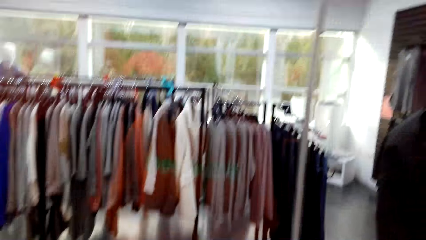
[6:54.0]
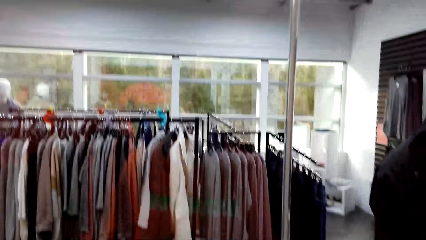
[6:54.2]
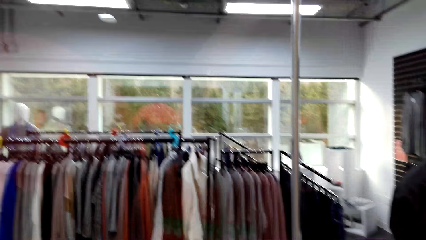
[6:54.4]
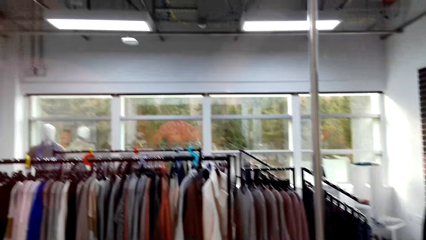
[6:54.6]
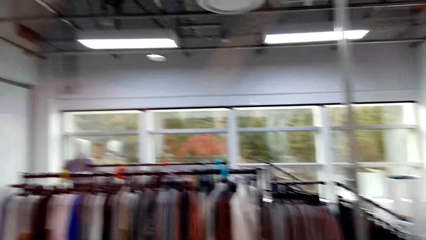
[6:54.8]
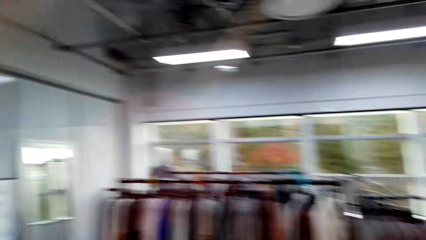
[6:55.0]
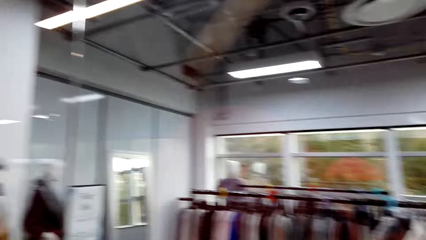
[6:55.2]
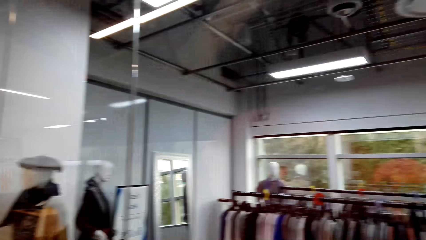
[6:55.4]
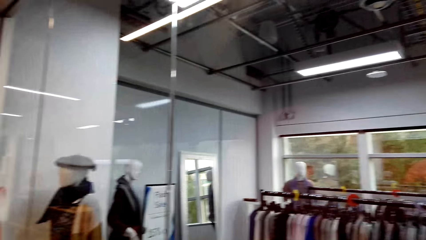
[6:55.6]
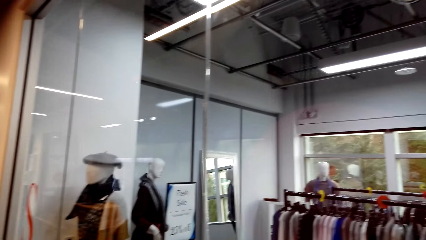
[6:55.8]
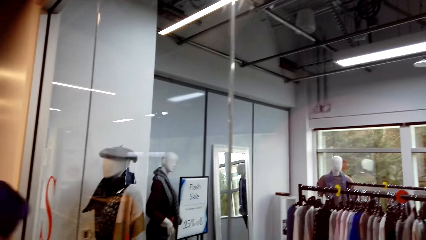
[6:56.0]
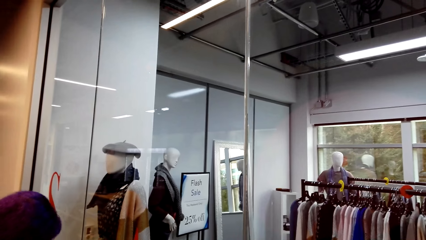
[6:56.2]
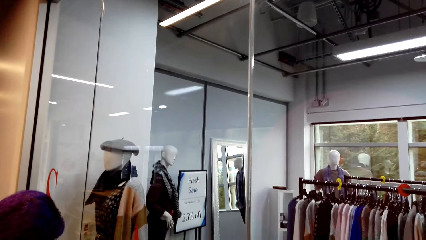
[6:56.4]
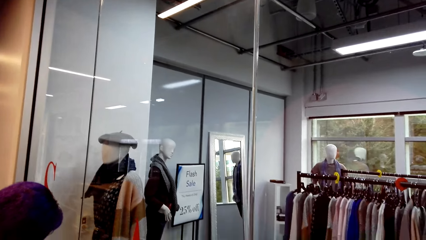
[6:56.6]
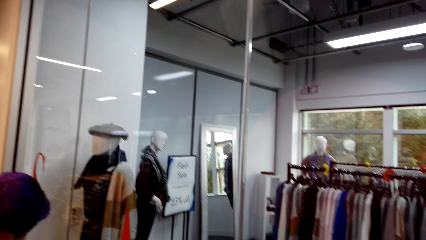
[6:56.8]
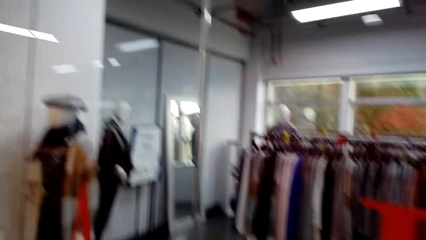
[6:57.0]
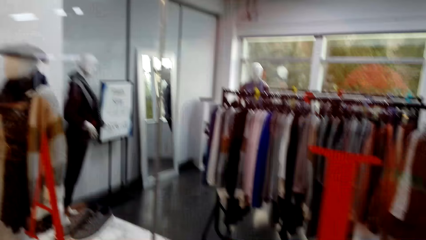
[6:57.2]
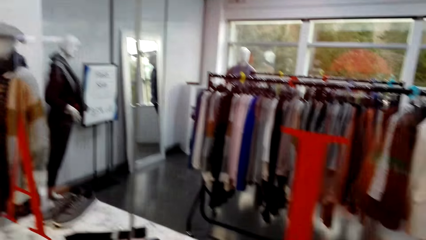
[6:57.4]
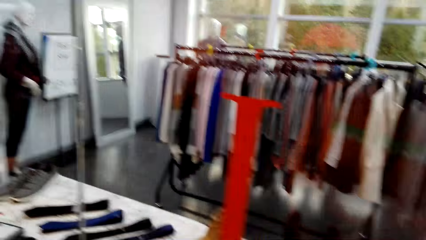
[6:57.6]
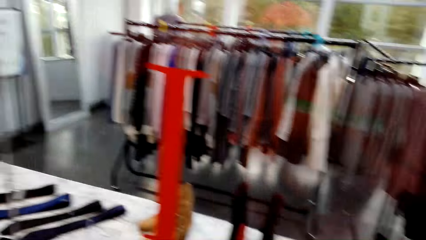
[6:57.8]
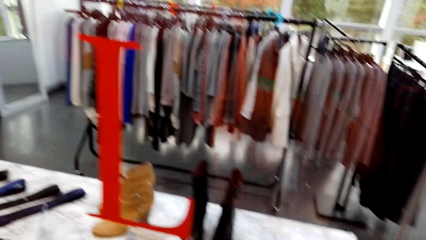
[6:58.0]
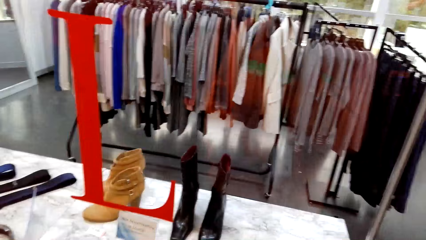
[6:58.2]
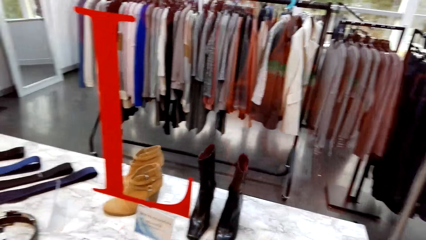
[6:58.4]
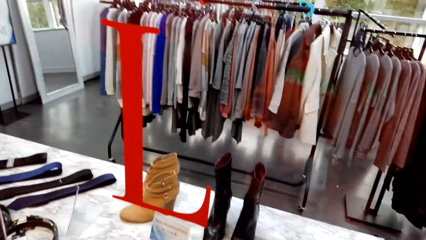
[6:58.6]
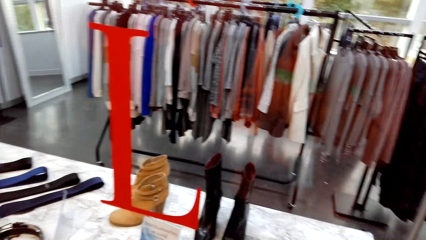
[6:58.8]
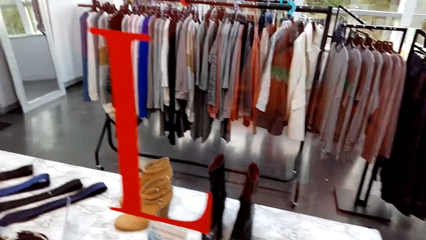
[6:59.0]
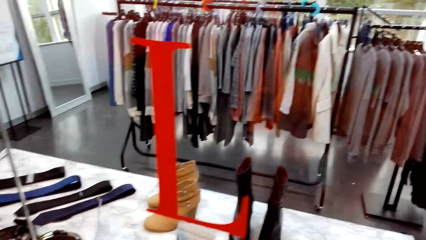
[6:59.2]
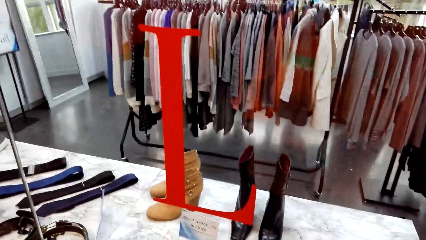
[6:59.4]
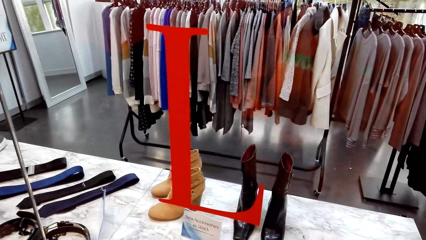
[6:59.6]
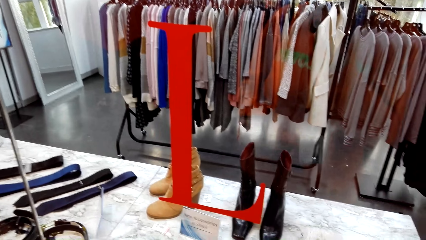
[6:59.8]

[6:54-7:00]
The camera wearer looks around the clothes store.

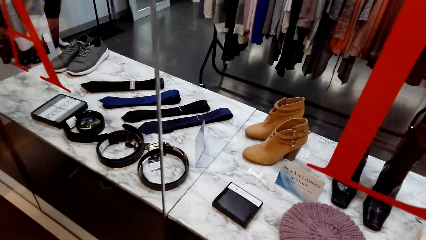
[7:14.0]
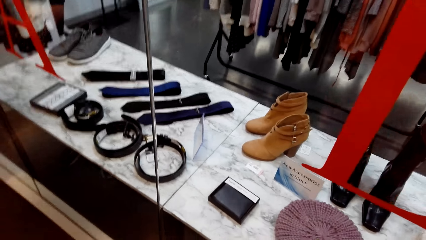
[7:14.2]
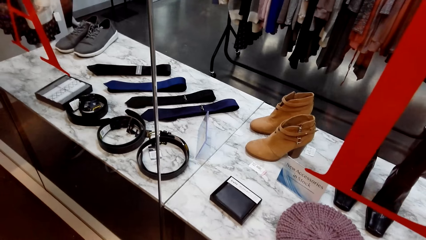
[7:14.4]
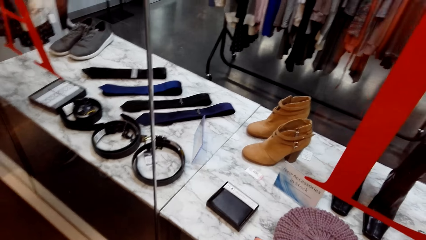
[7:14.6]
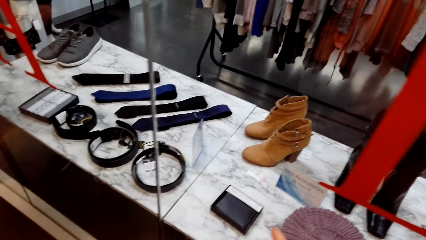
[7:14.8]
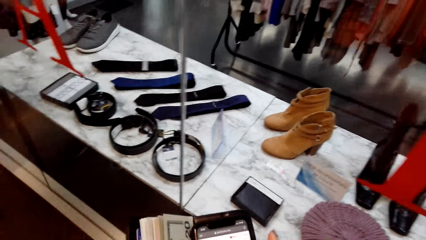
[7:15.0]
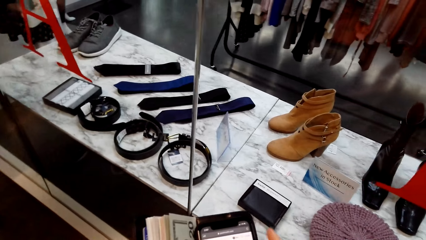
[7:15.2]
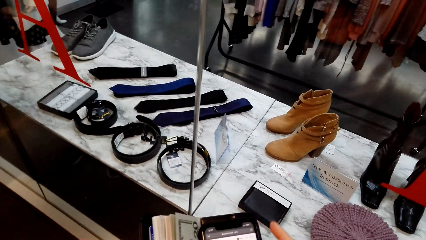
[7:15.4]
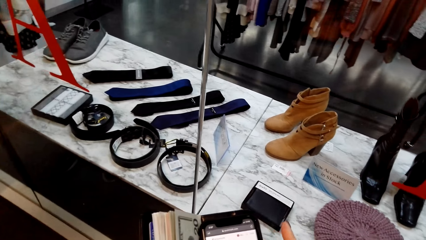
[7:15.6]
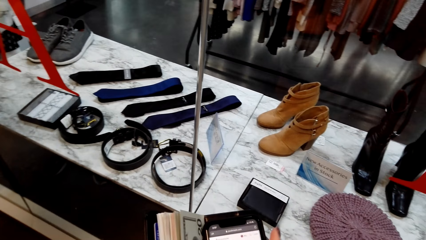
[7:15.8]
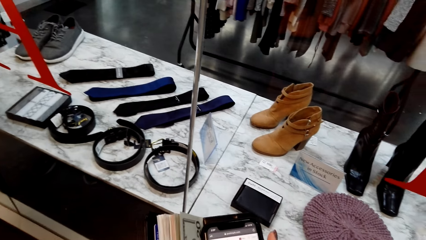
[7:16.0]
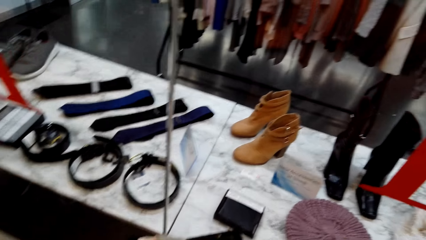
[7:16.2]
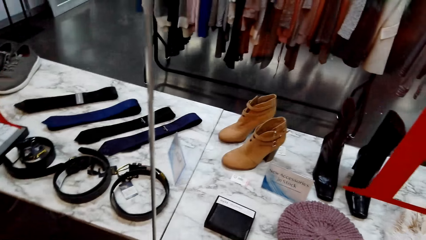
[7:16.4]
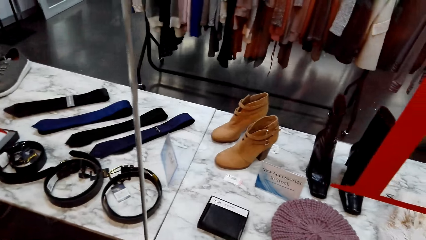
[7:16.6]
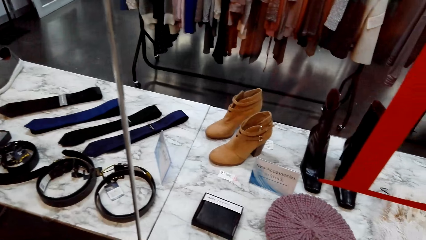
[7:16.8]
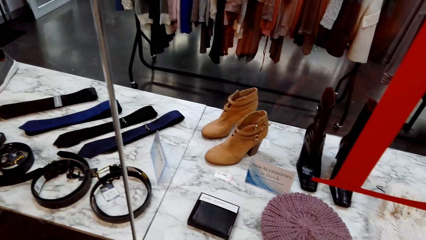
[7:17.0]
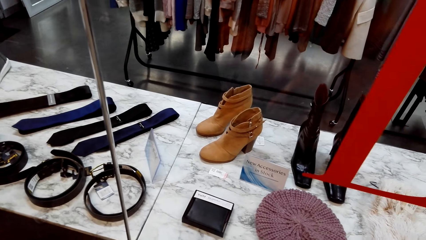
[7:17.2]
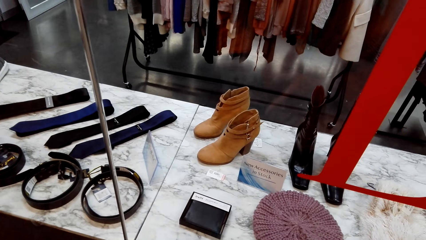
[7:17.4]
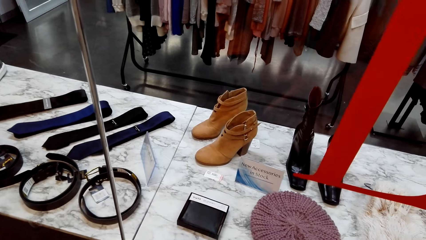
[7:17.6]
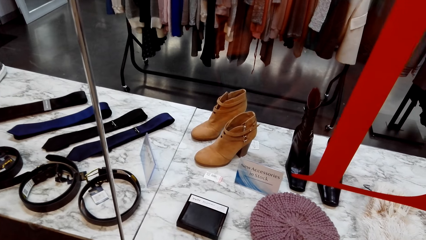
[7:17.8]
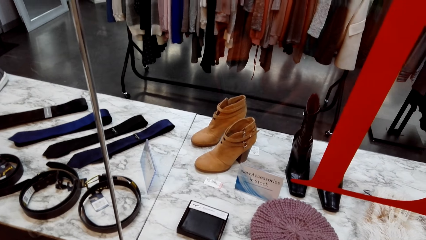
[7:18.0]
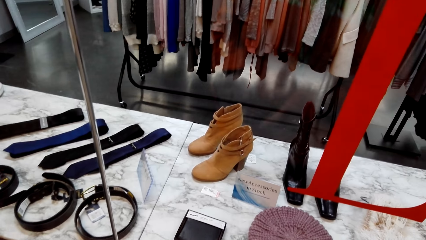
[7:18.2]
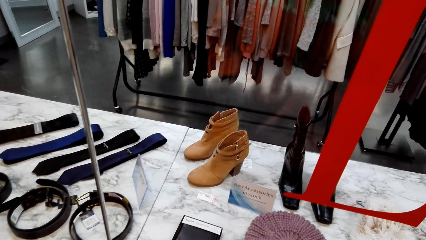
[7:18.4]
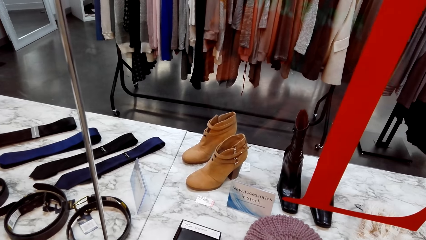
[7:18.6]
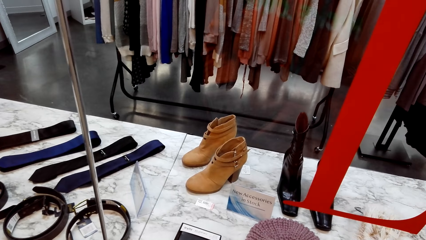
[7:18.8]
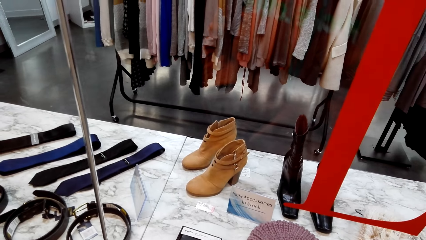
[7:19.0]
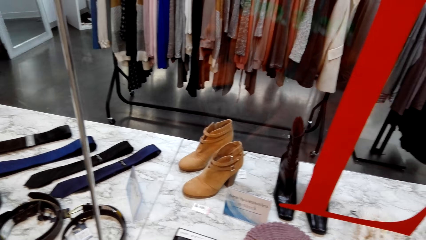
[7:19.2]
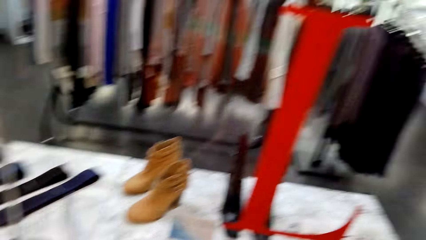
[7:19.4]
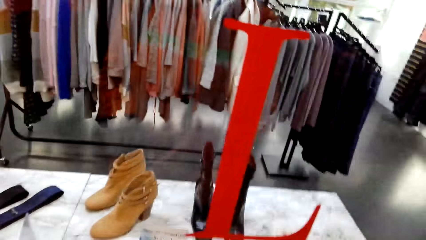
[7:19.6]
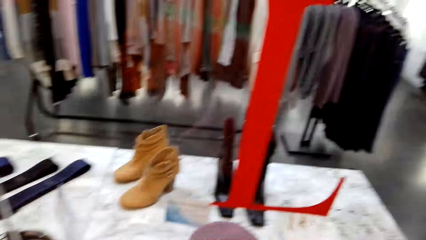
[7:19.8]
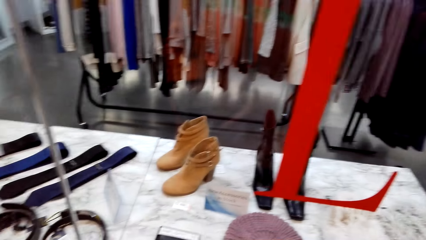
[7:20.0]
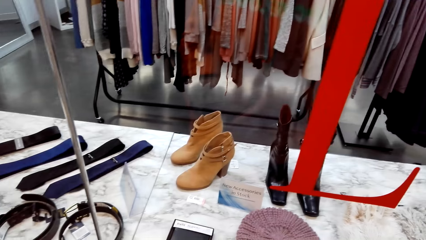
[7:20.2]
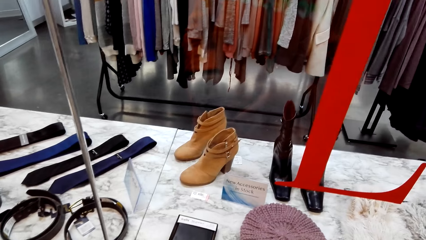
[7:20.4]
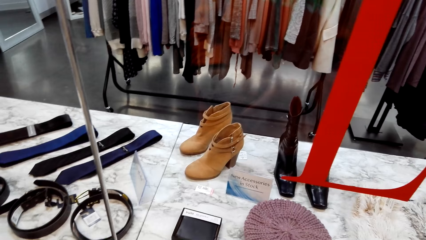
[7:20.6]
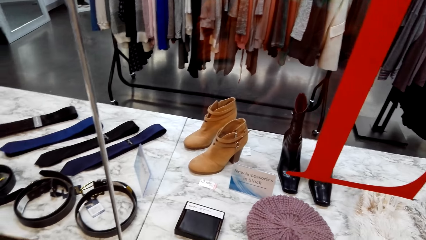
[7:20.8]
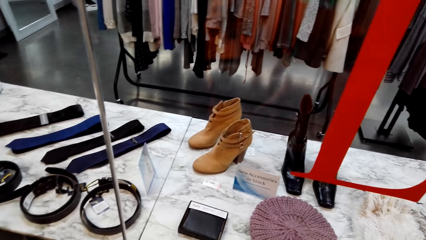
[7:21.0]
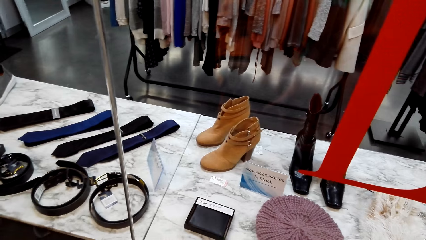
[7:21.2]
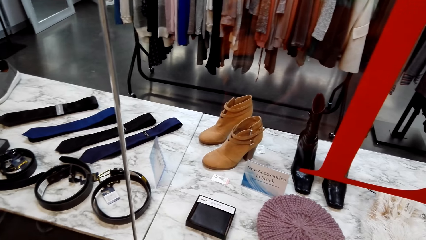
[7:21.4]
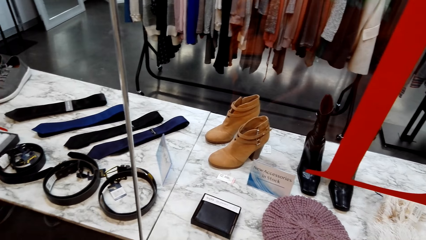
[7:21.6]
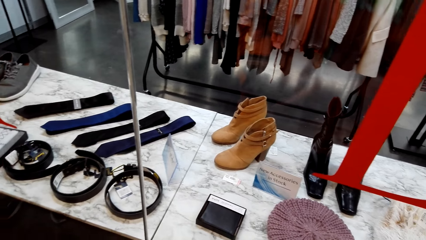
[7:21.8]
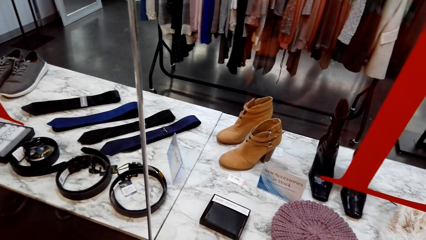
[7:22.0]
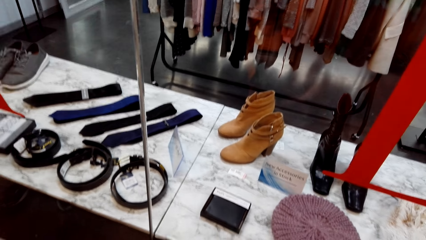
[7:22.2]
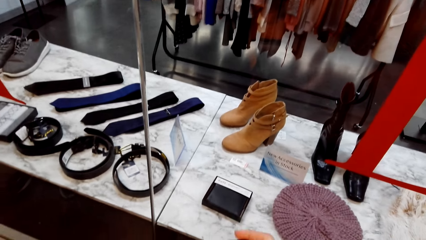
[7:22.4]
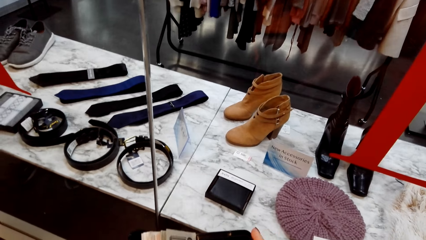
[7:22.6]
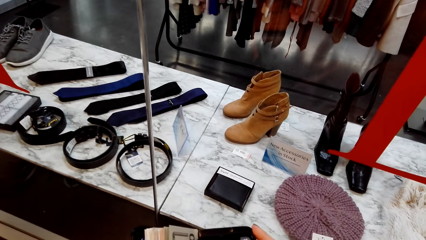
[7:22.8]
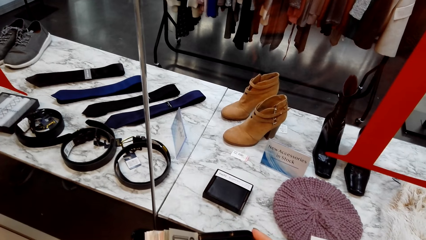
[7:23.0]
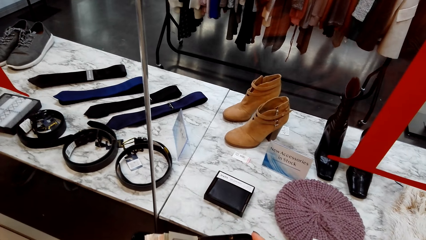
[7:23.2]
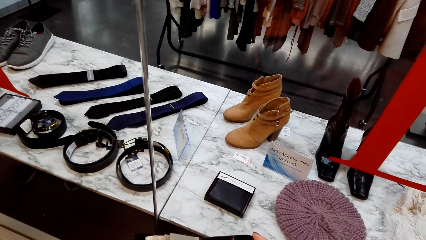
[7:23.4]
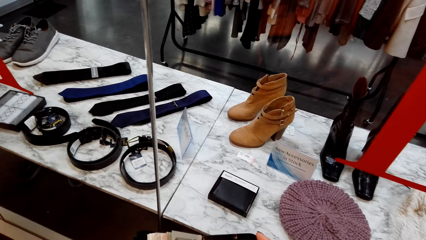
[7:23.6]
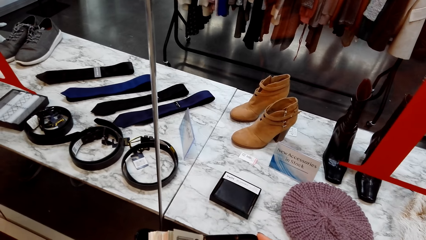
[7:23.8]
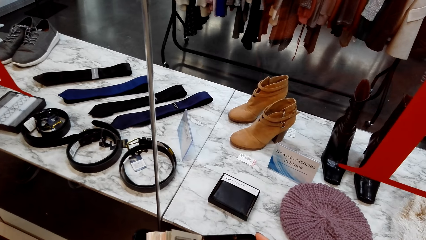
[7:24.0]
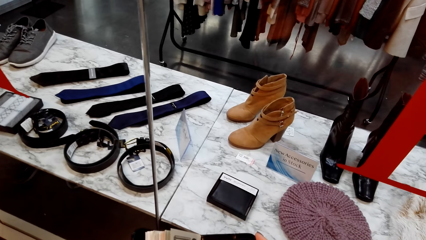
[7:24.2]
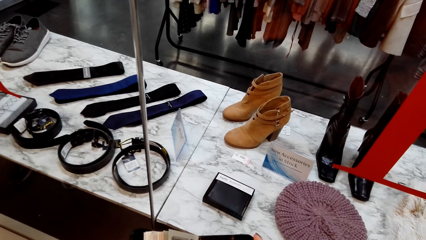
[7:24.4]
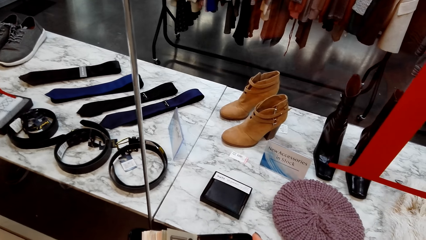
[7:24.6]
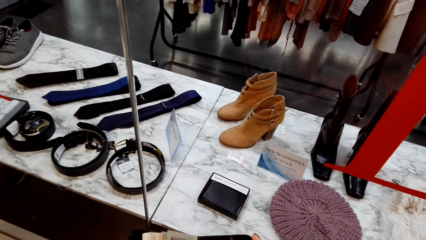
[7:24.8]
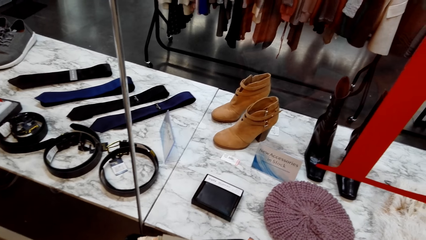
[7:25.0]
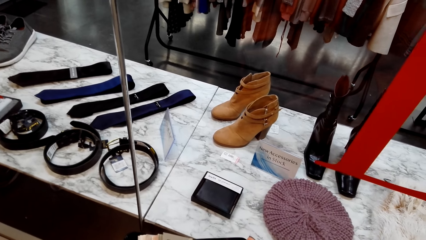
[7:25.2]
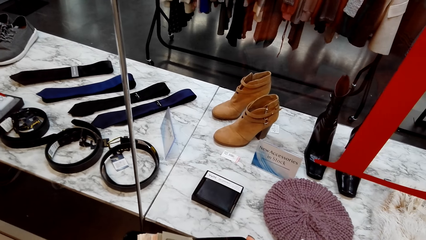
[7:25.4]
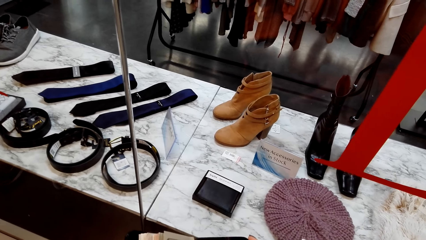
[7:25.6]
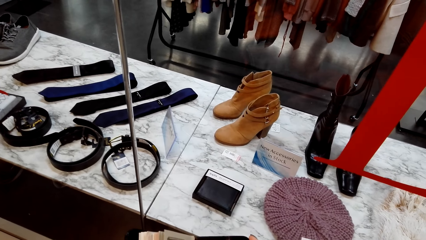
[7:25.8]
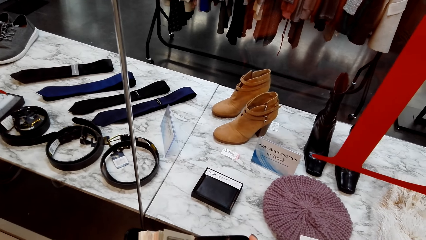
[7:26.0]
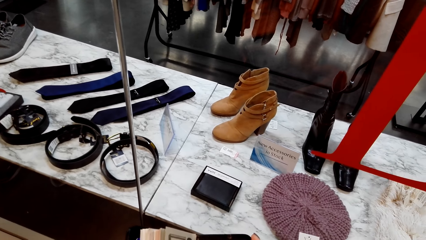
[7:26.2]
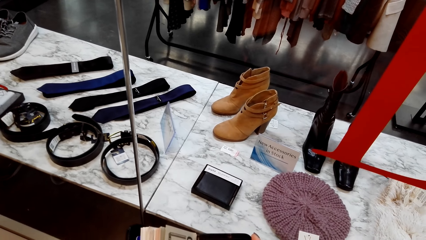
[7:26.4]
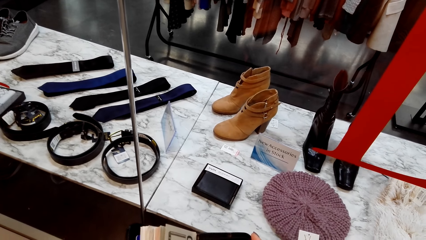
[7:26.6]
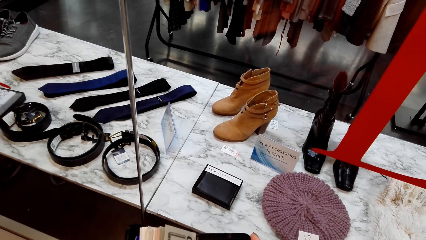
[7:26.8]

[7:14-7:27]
The camera wearer uses the phone. They scroll the phone. They look around the clothing shop. They use the phone.
